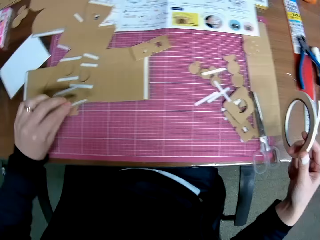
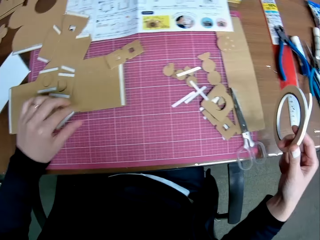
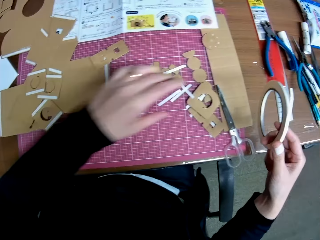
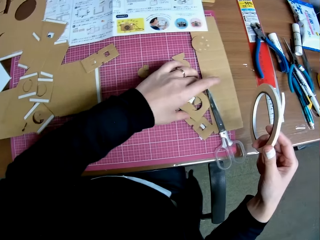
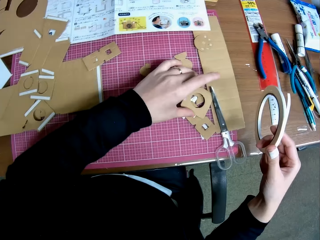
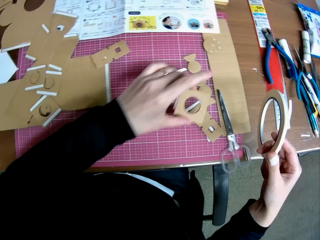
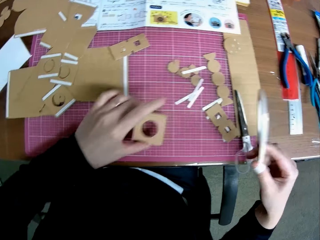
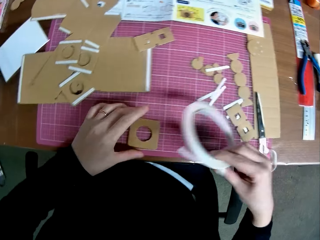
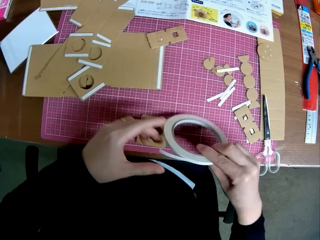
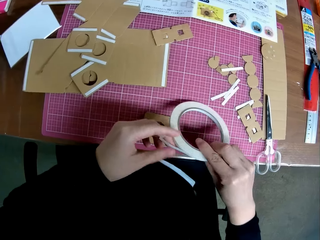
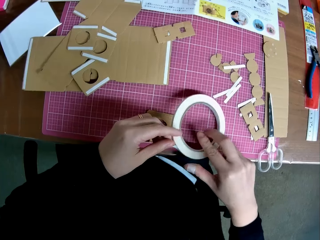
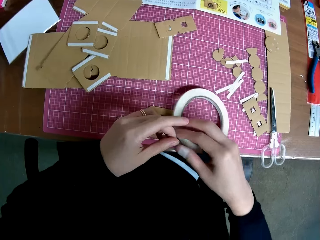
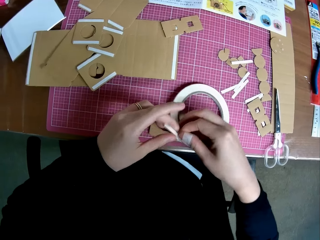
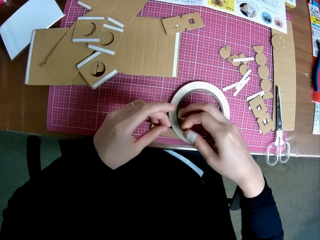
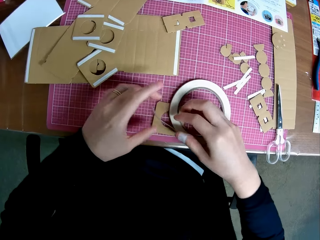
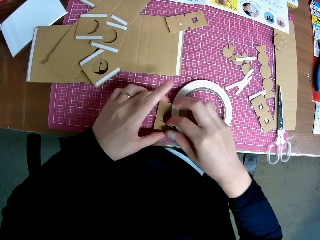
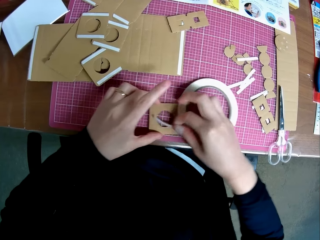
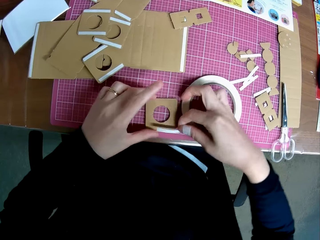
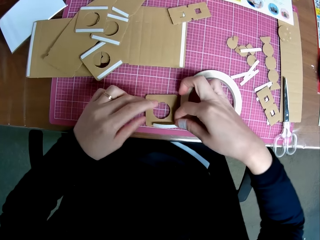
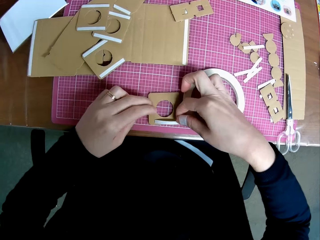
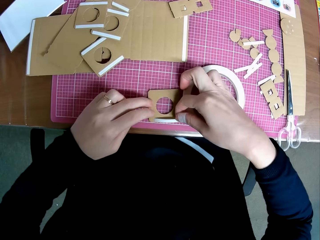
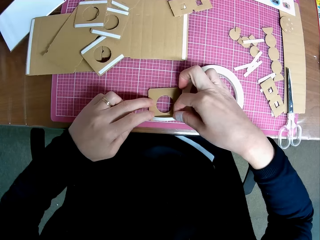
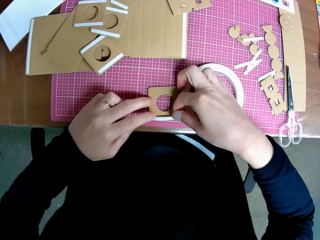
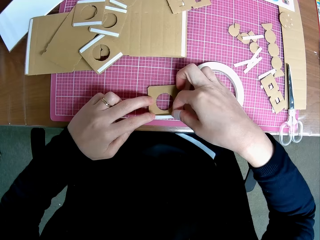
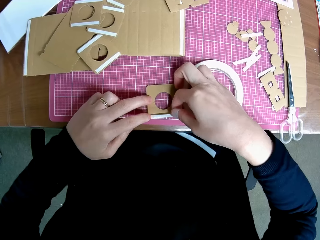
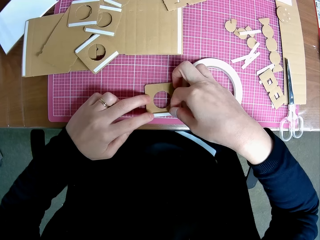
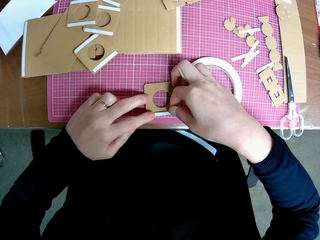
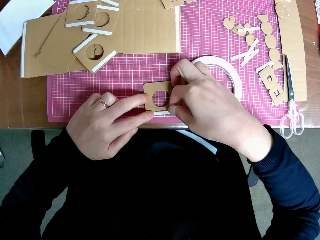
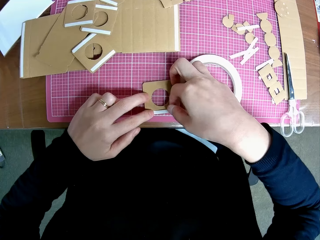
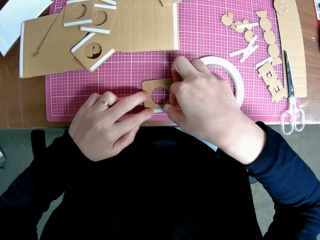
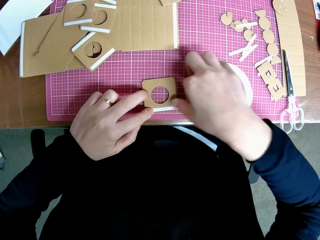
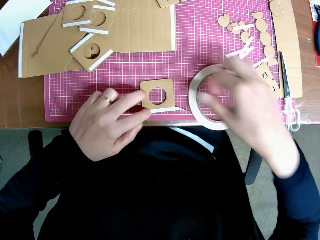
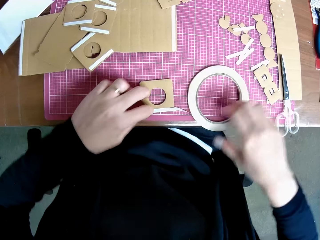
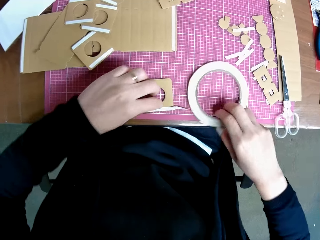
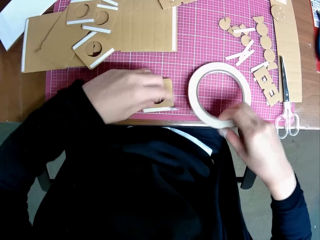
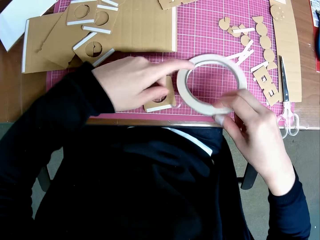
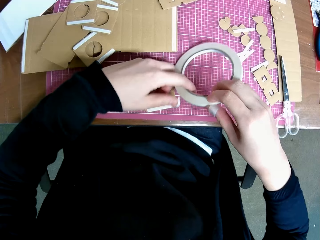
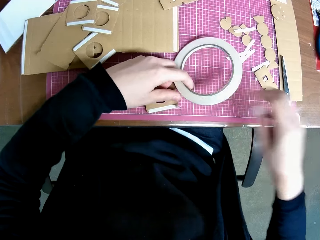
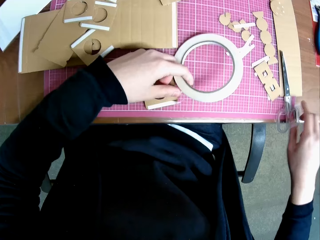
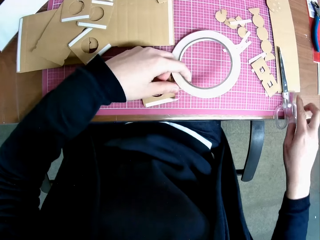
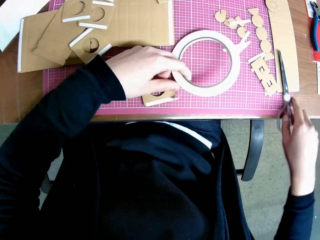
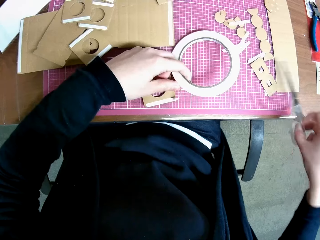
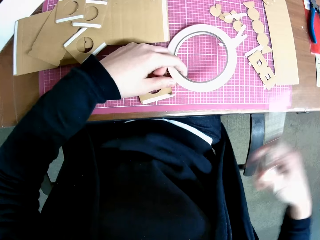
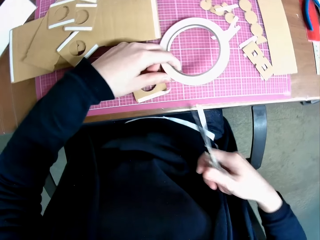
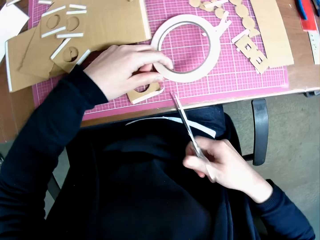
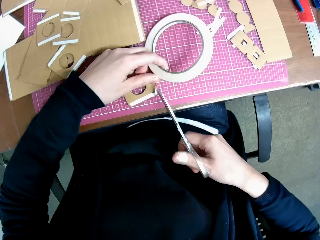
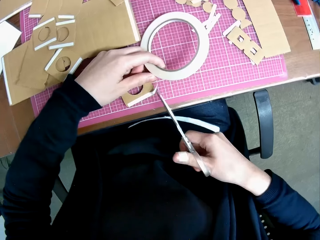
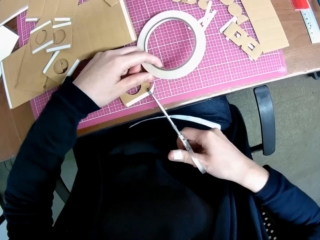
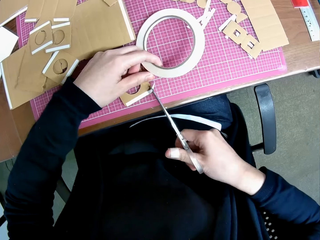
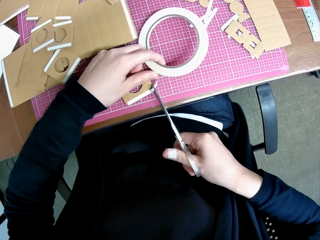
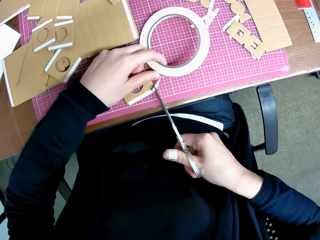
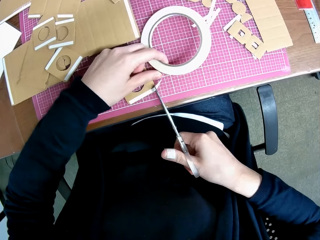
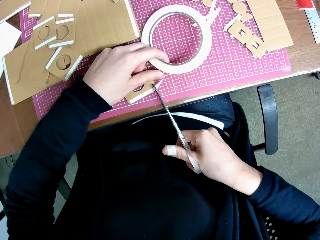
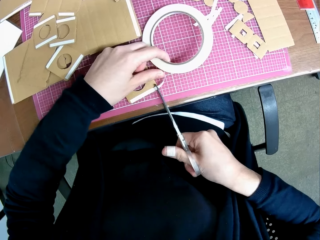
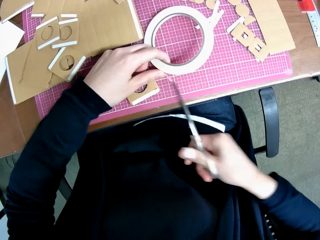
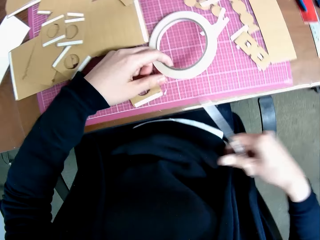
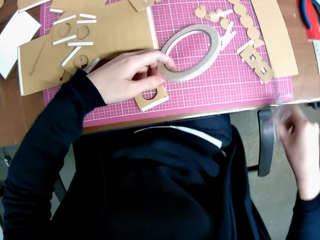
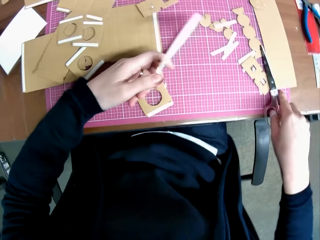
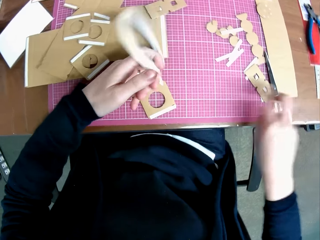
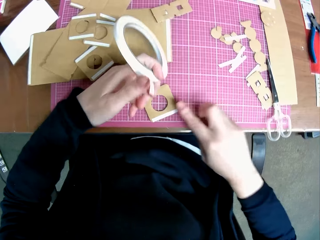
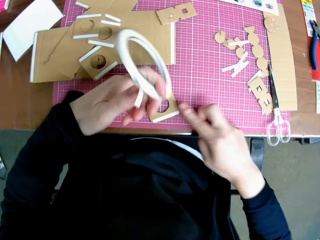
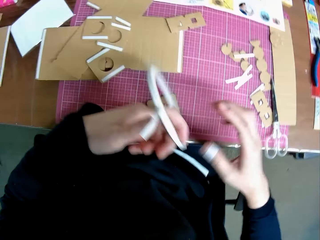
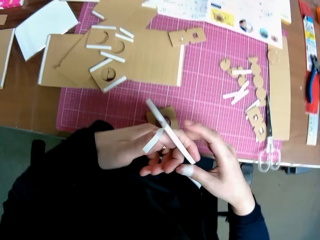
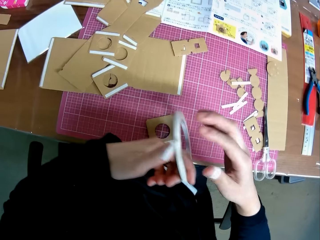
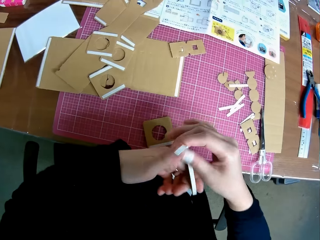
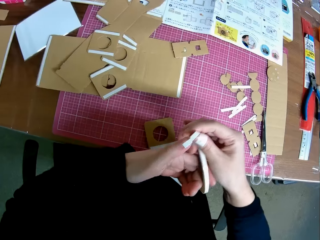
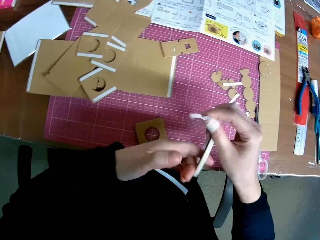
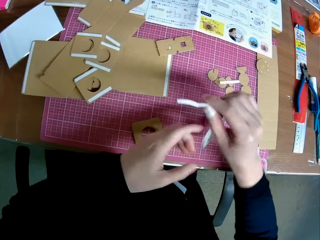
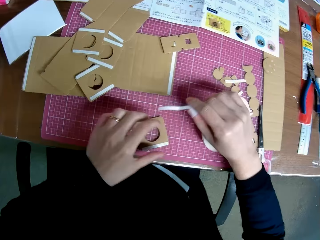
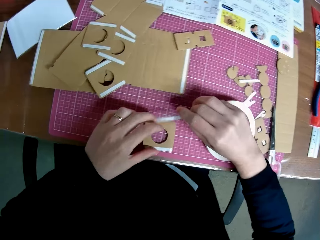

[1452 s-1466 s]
The camera wearer holds the adhesive tape or cello tape. They pick a cardboard or piece of box from the table and drop the cardboard on the table. They align the adhesive tape on the piece of box. They place the cello tape on the cardboard. They pick up the scissors from the table, cut the cello tape on the cardboard with the scissors, and drop the scissors on the table. They hold the adhesive tape.

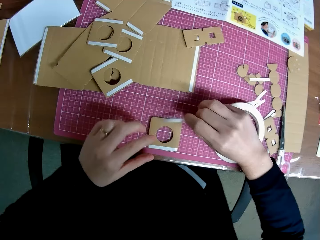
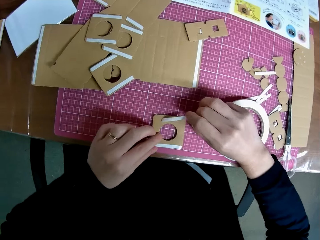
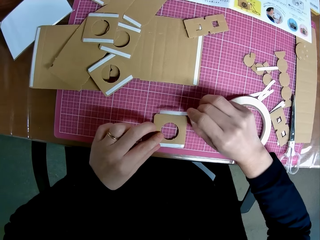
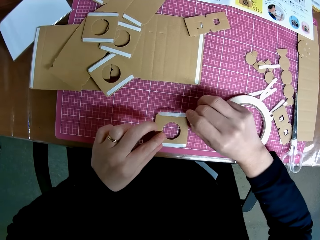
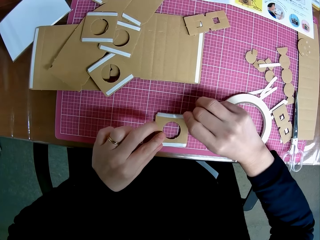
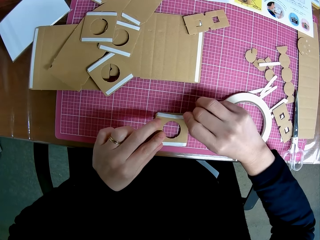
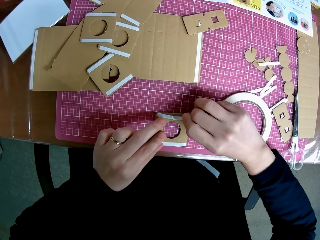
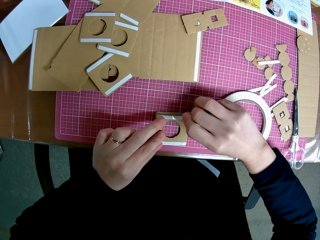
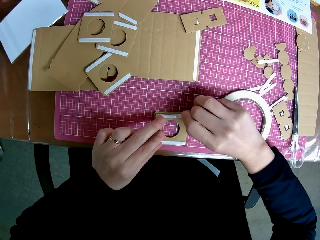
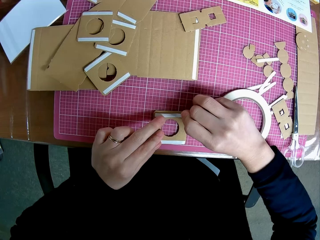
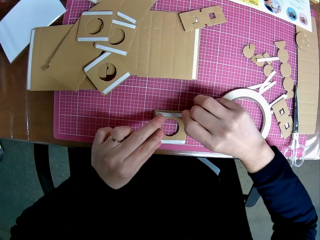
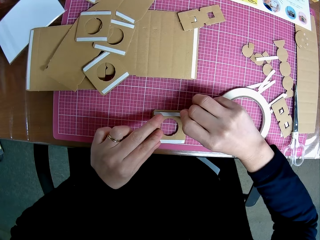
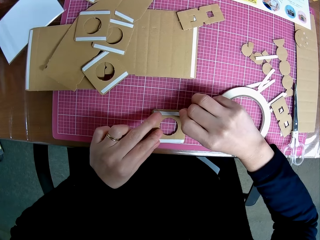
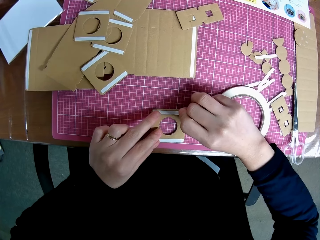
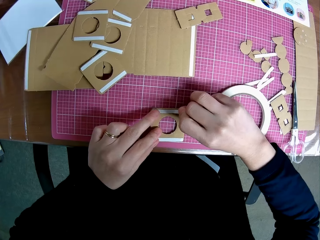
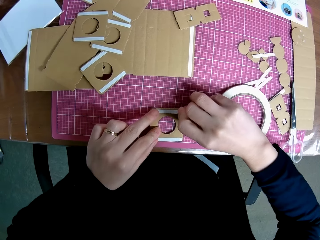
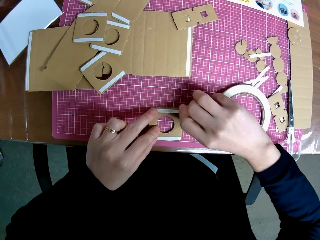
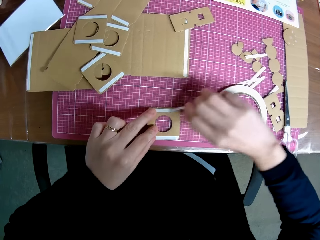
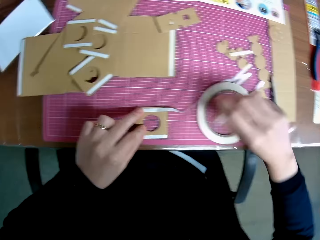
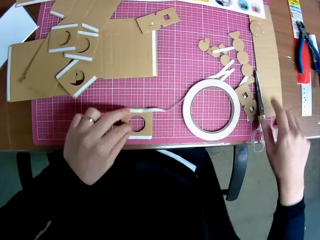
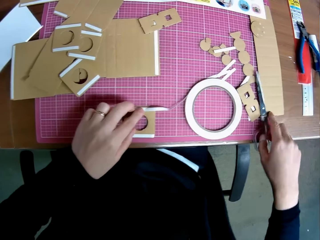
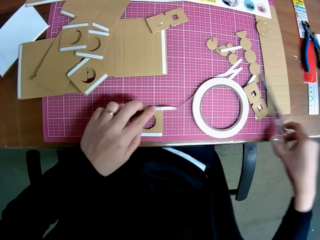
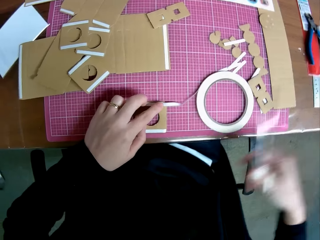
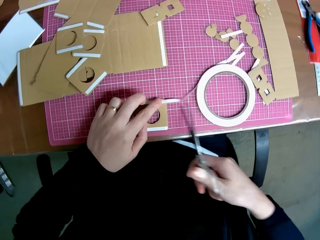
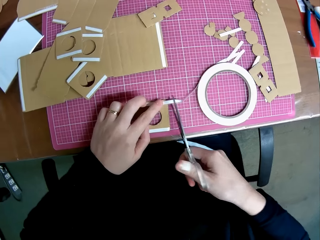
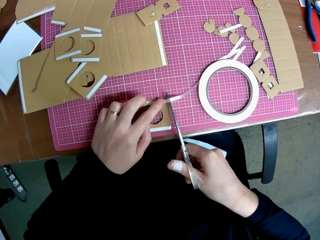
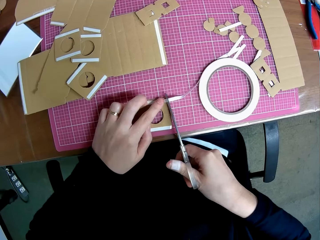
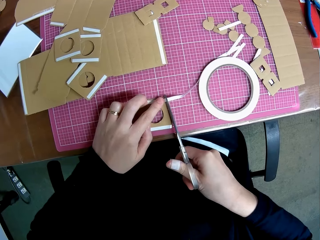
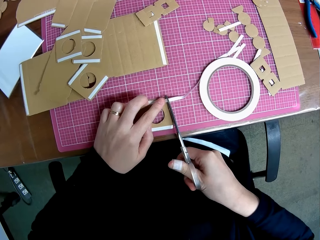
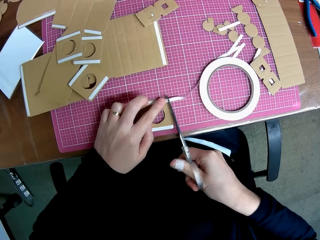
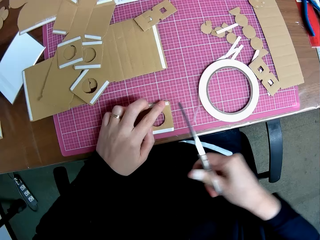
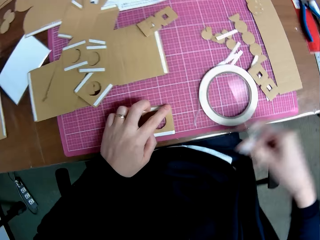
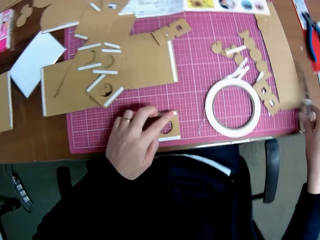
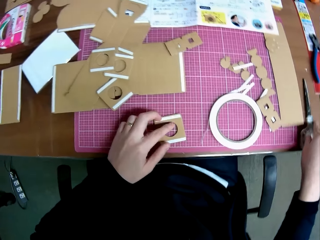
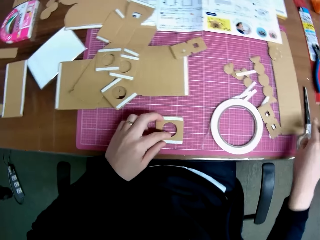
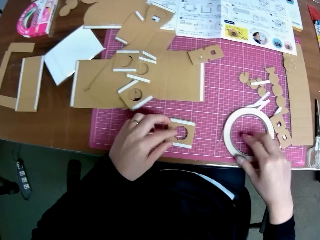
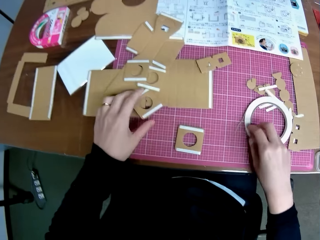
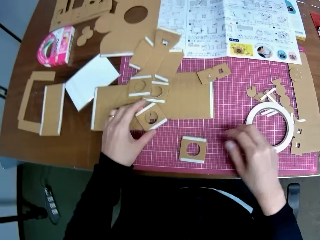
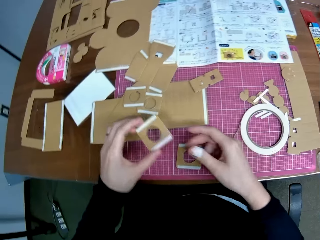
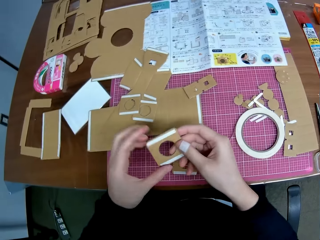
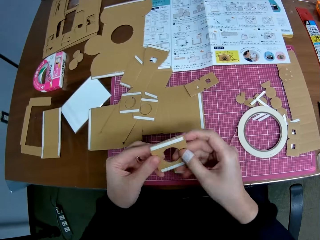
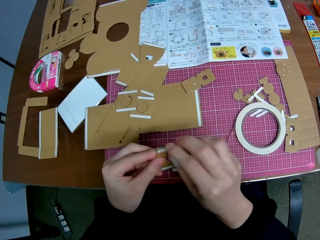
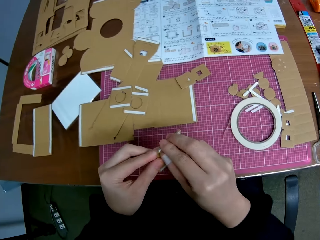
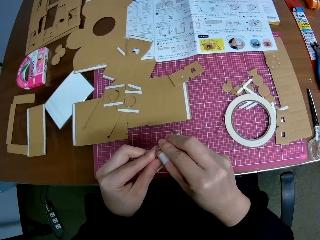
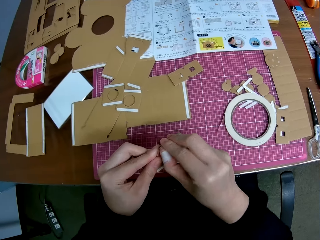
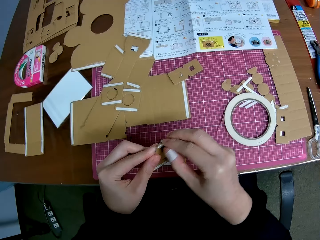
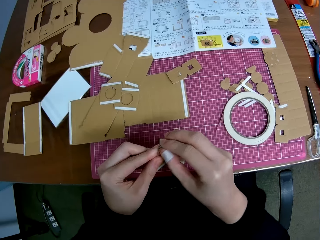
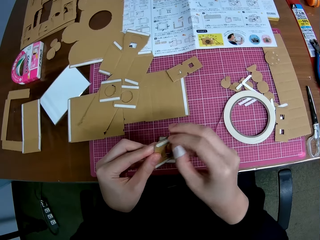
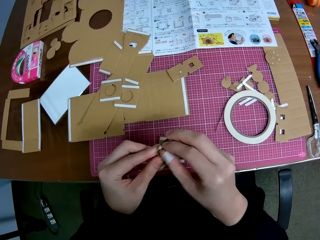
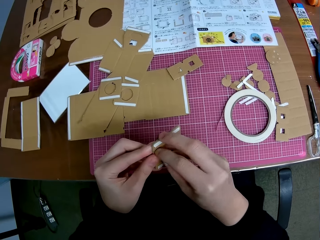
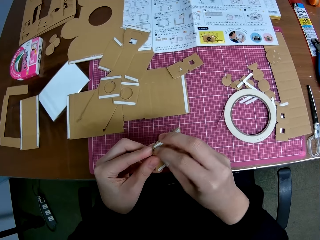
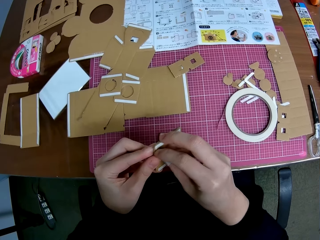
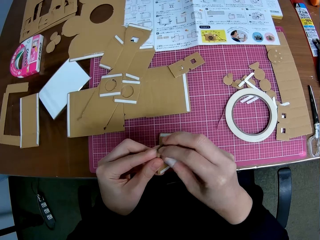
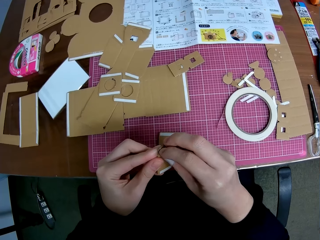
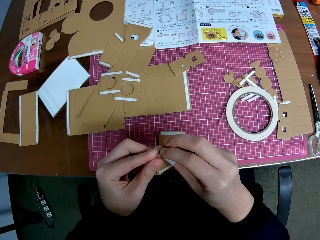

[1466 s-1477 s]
The camera wearer aligns the adhesive tape or cello tape on the piece of box or cardboard. They place the cello tape on the cardboard. They pick up the scissors from the table, cut the cello tape on the cardboard with the scissors, and drop the scissors on the table. They pick the piece of box. They hold the cardboard with the cello tape on it with both hands. They remove the cello tape from the cardboard.
